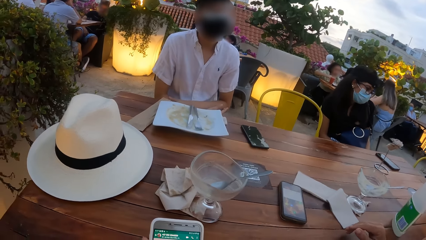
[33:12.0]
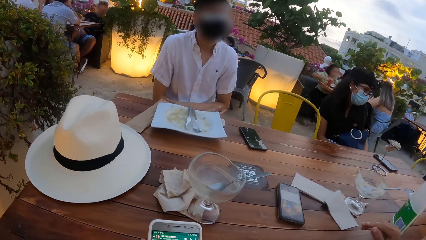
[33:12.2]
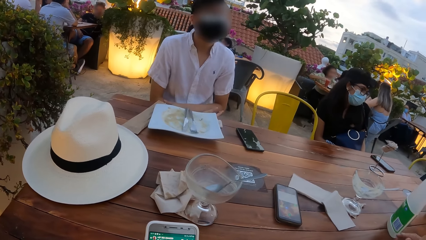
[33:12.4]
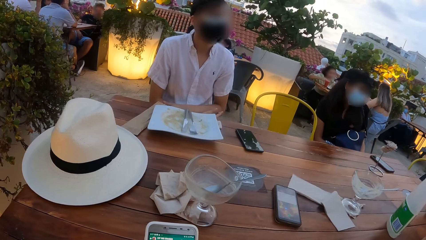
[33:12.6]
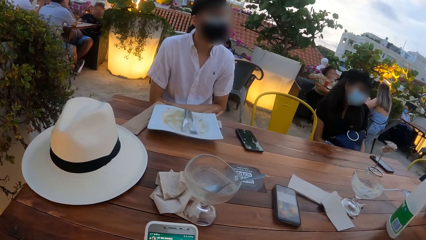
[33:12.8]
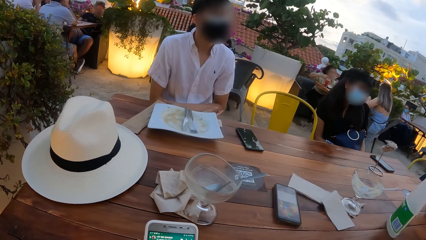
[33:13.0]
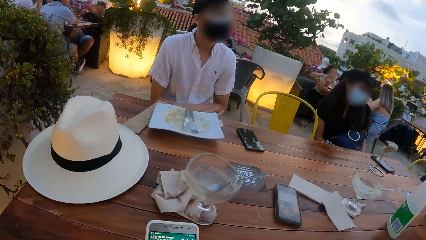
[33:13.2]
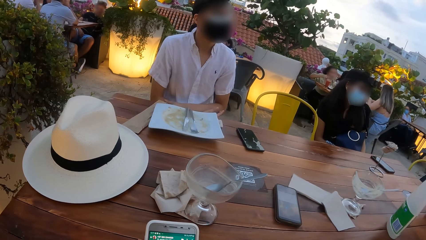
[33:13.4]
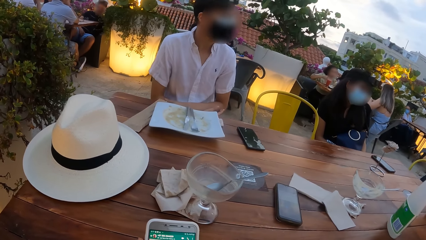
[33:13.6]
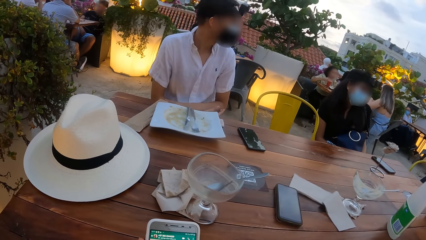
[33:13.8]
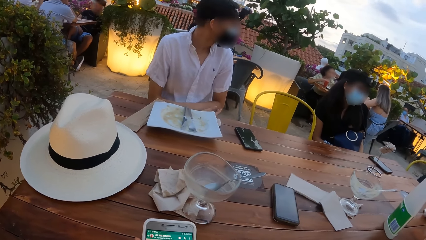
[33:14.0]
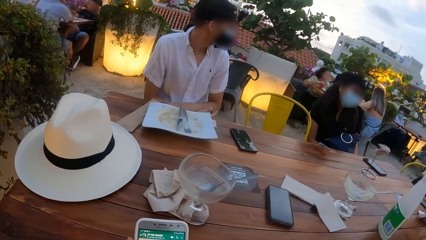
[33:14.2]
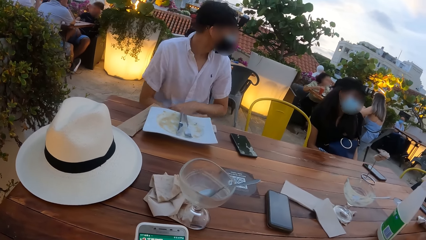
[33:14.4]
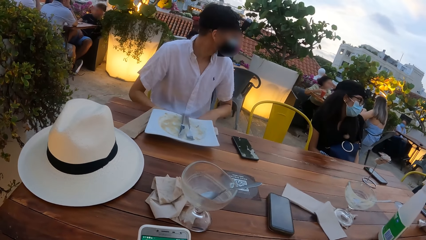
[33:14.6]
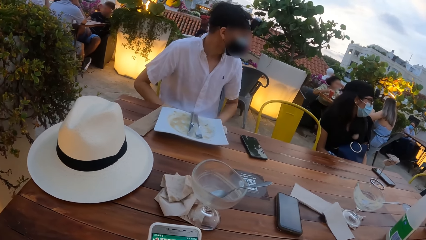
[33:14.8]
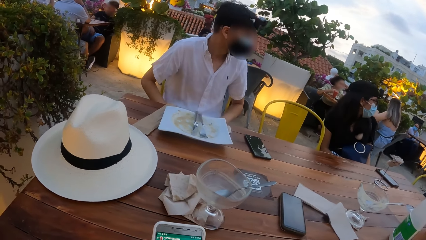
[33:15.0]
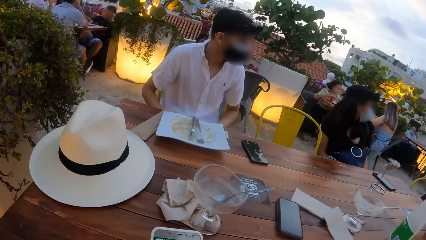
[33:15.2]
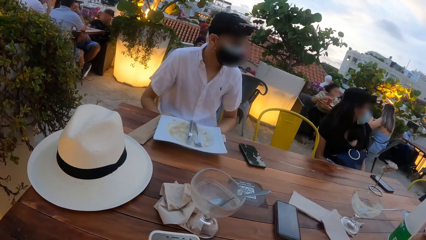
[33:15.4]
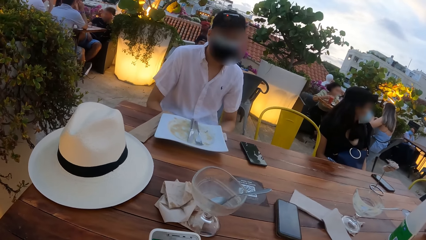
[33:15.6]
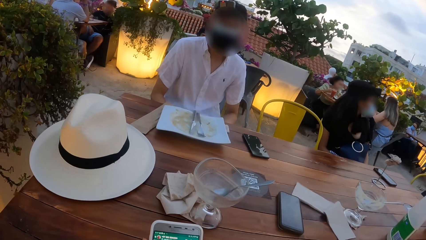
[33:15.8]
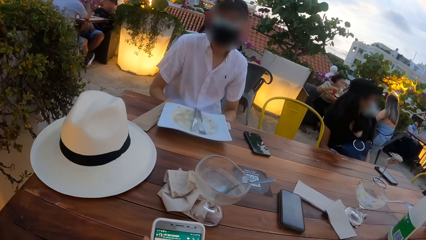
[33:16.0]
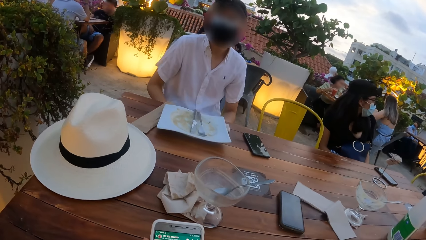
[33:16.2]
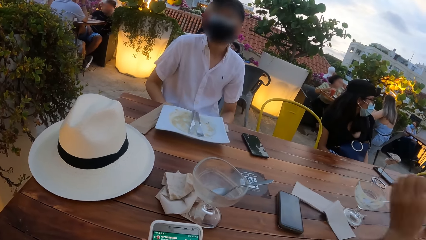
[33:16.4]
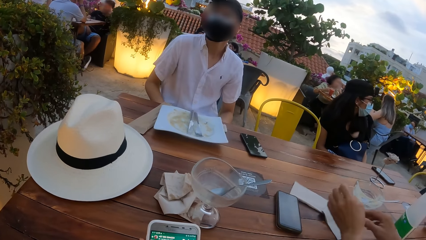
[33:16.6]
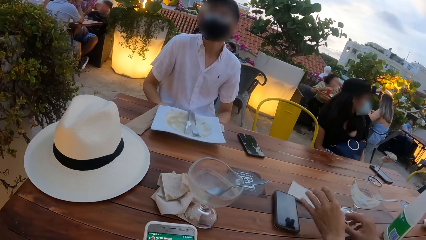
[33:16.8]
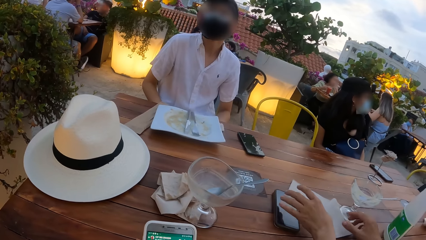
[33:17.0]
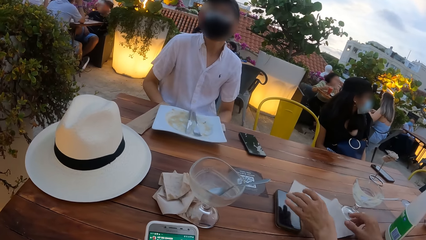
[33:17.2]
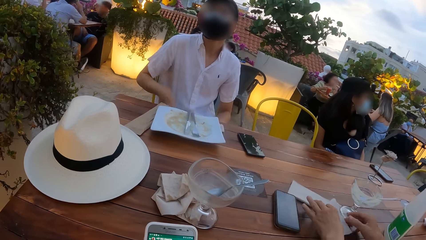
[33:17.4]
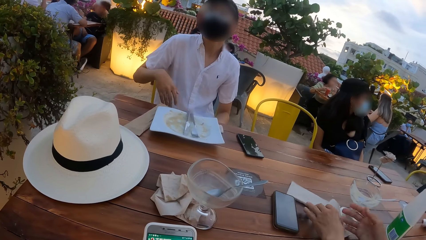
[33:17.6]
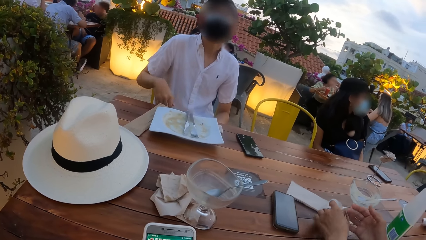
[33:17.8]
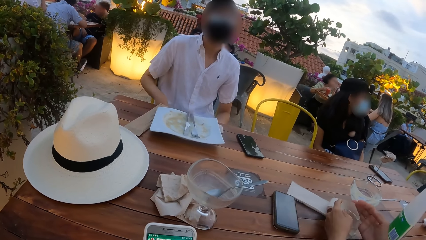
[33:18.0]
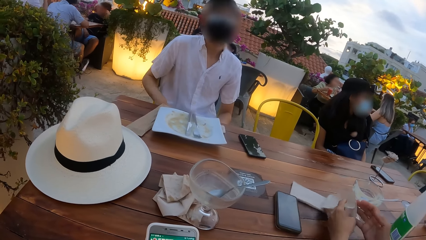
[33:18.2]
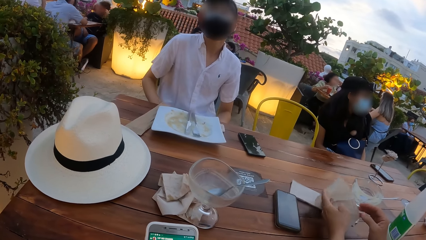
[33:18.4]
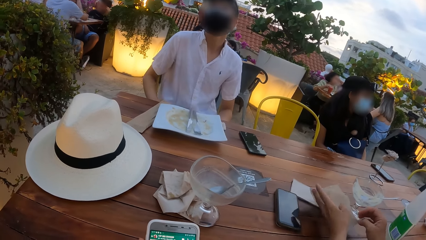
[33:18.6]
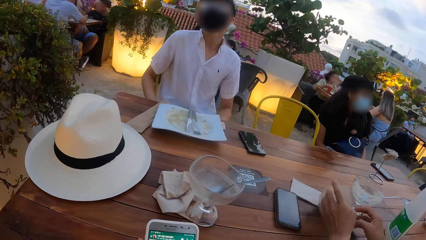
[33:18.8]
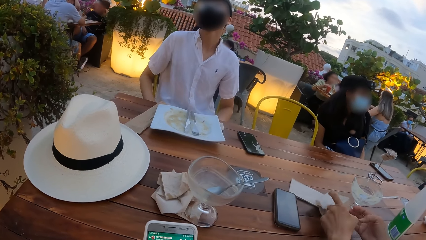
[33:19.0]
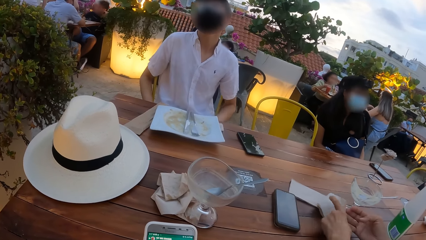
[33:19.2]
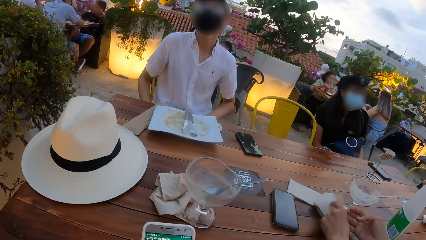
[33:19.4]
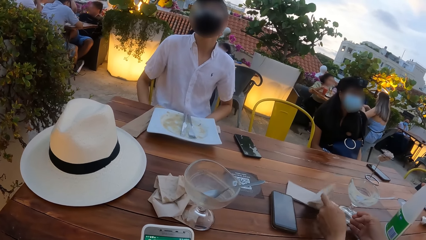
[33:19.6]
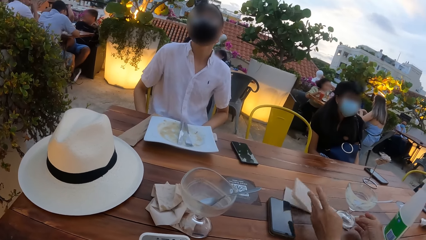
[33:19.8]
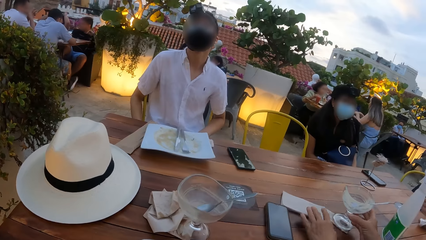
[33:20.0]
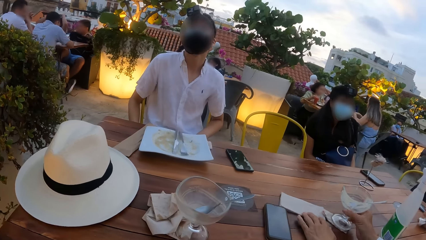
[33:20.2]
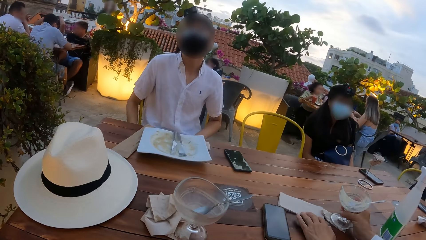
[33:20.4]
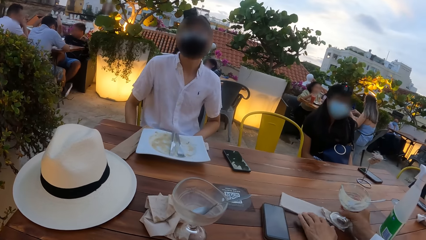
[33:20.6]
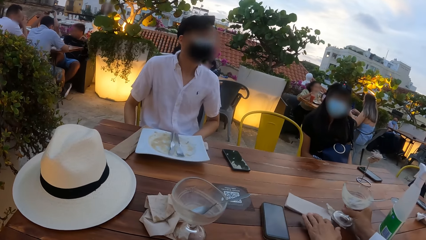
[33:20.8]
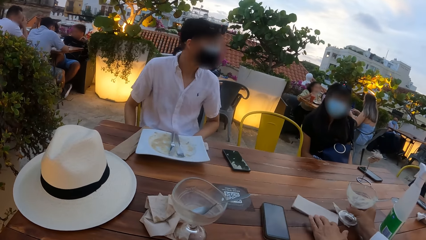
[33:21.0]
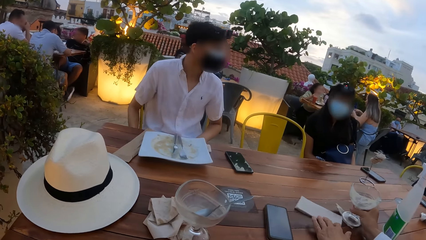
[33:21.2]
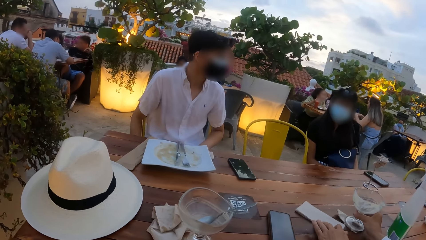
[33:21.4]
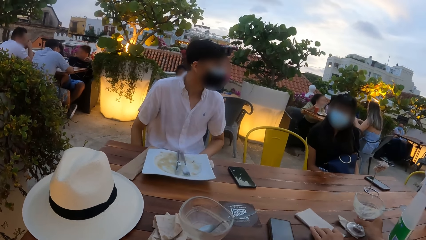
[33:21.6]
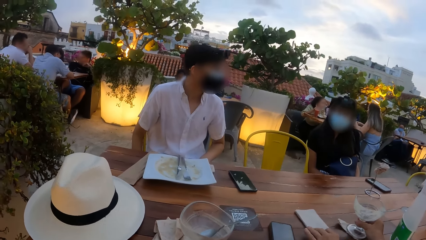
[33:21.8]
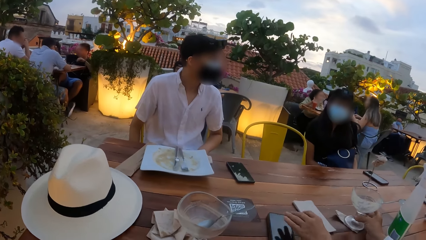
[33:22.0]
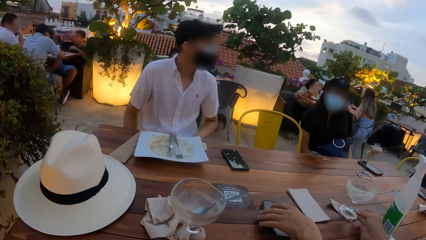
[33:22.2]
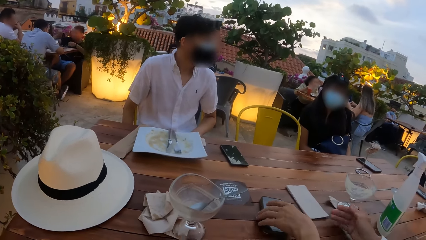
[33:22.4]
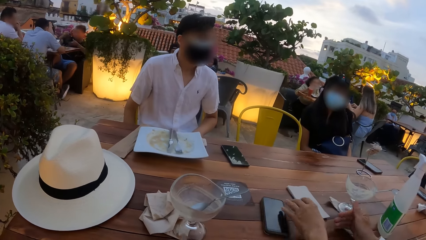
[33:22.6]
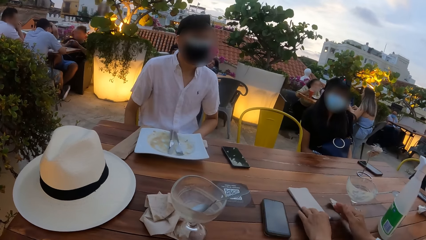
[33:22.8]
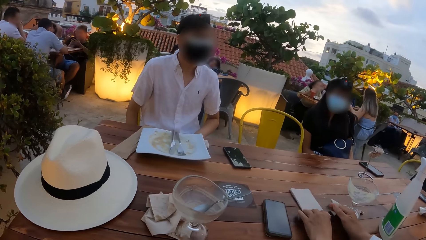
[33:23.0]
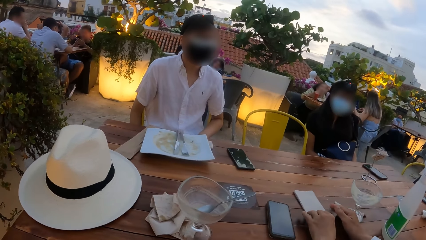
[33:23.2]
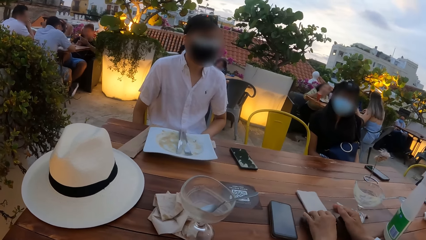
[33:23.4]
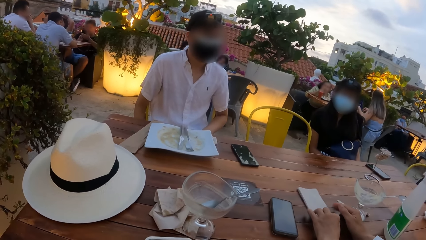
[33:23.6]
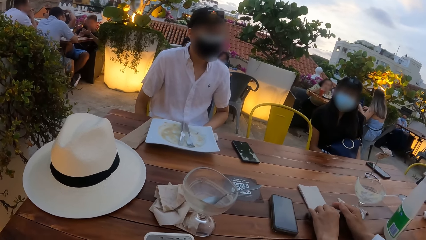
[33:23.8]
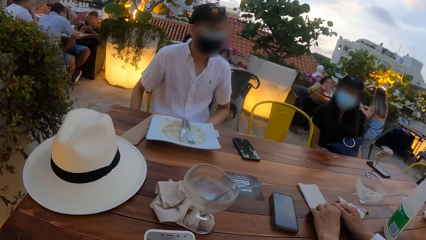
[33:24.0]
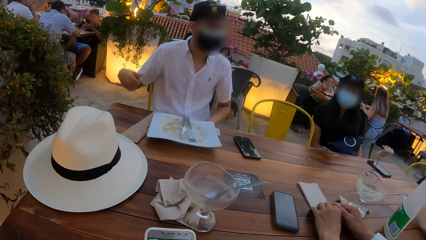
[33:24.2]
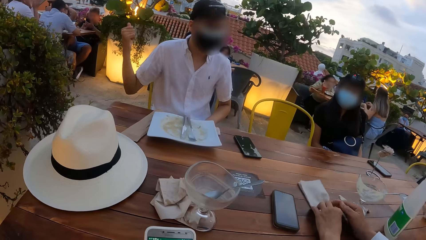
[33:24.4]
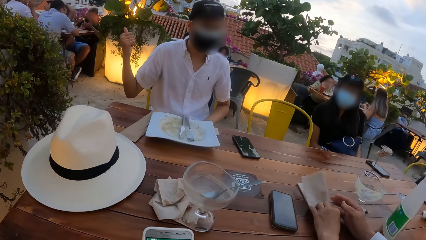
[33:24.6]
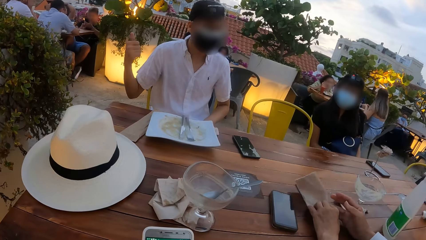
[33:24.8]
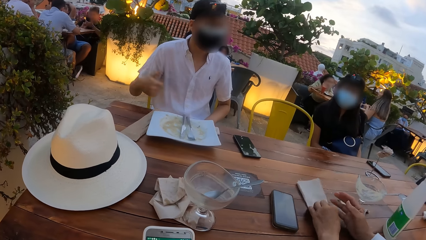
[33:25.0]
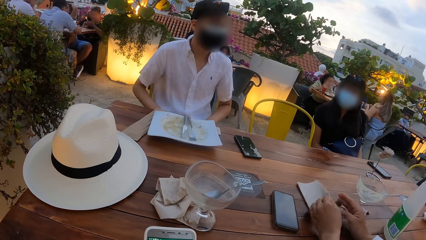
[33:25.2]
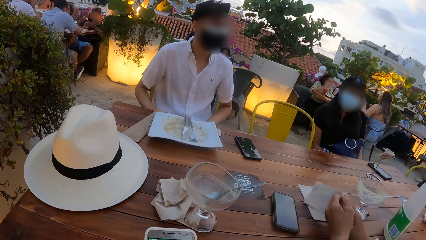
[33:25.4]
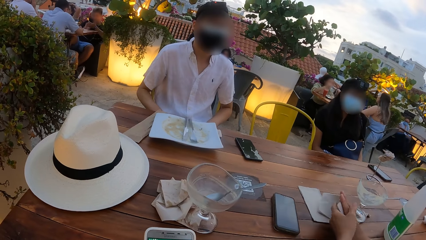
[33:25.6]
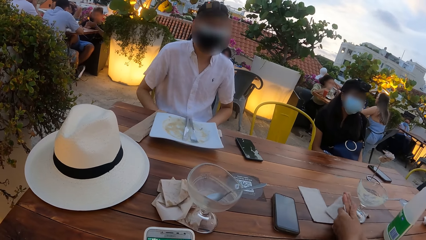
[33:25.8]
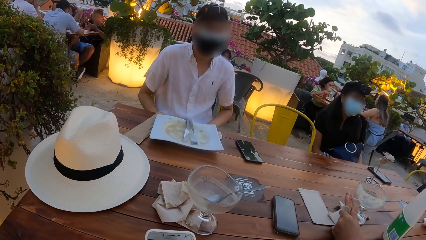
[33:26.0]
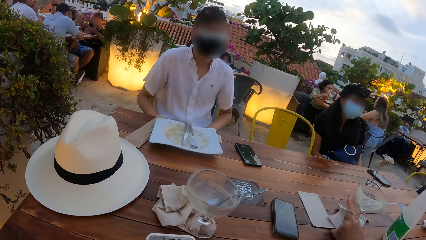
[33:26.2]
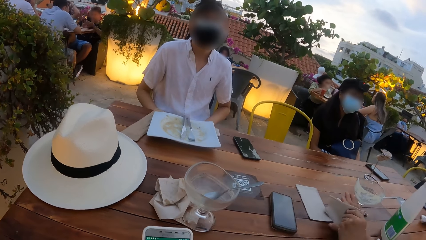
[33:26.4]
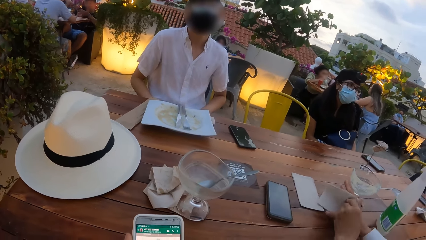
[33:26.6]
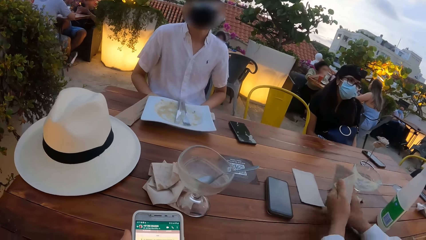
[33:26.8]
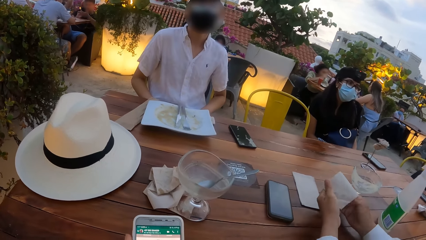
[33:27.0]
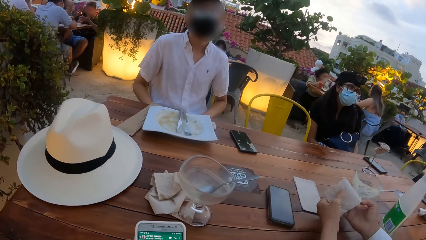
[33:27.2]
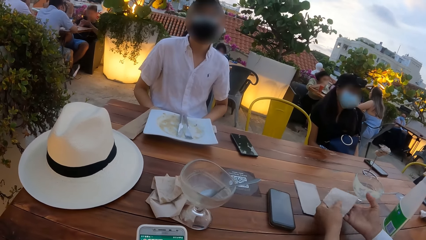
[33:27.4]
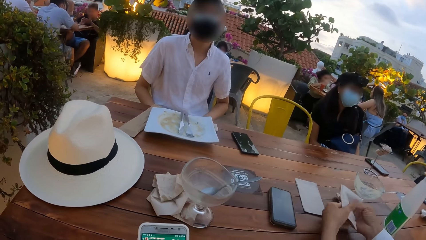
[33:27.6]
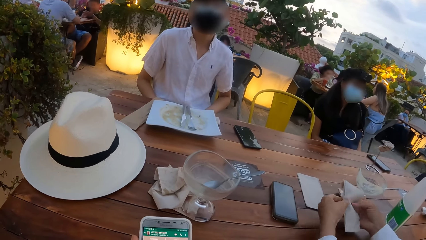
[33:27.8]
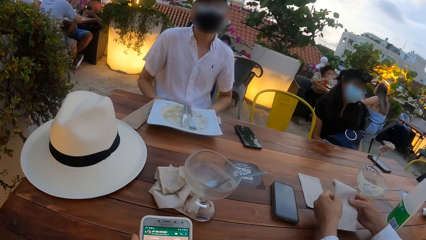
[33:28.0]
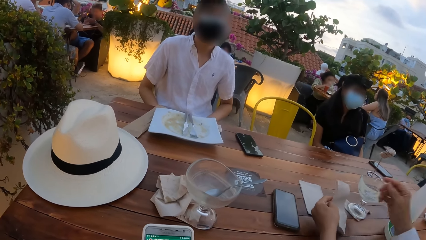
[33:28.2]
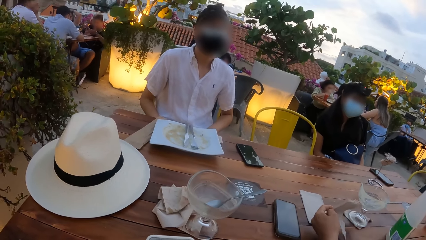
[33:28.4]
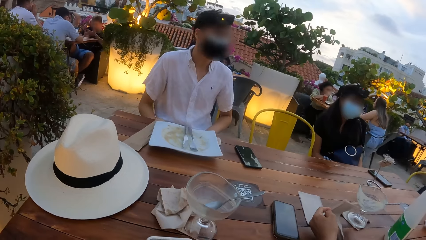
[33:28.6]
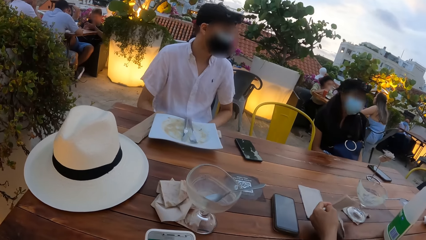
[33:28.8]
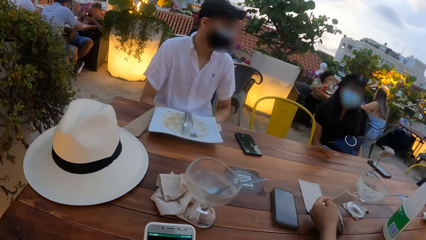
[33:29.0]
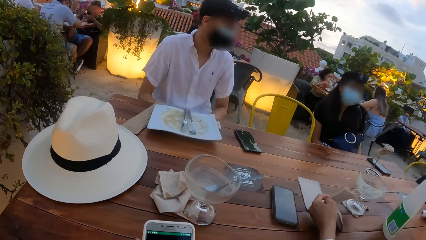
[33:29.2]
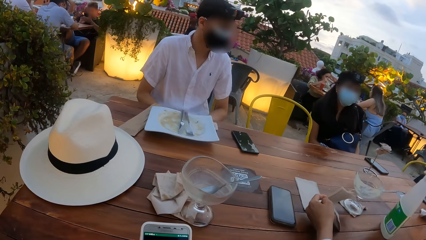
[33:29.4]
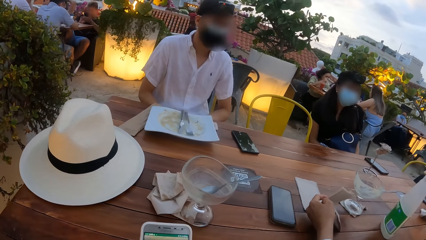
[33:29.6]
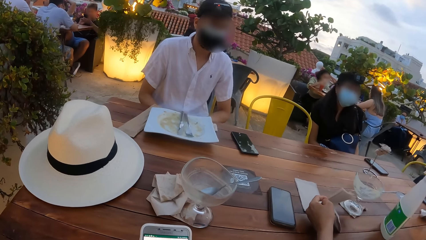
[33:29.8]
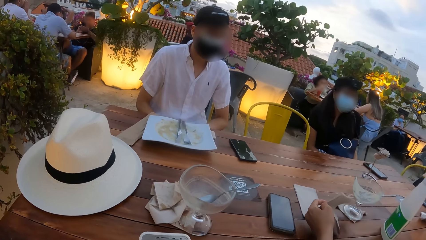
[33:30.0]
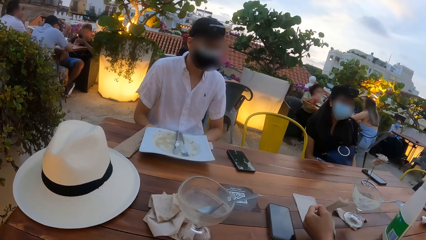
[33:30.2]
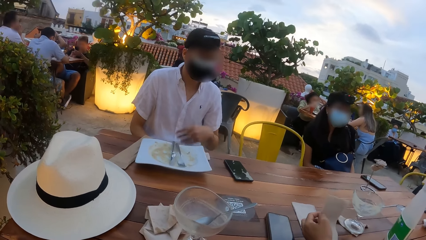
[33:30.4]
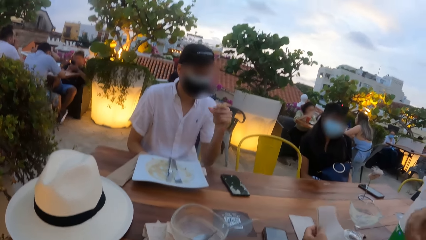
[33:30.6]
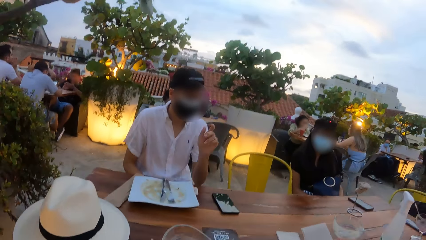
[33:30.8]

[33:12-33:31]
A man looks away. He looks at the camera wearer. A woman touches a serviette on the table with her hands. She opens pages of a book on the table. She moves a cup of water on the table with her right hand. She moves the serviette on the table with her right hand. She lifts up a glass on the table. The man gestures with his thumb. The woman picks up the serviette on the table with her left hand. She cleans her right hand with the serviette in her left hand. The camera wearer looks at a phone. The woman lifts her right hand.
